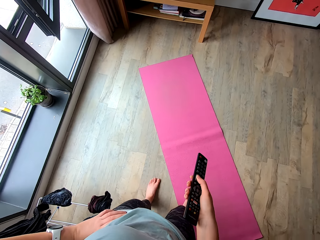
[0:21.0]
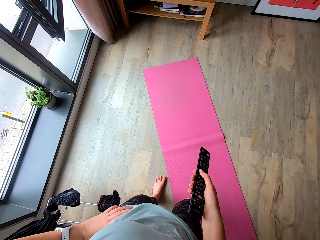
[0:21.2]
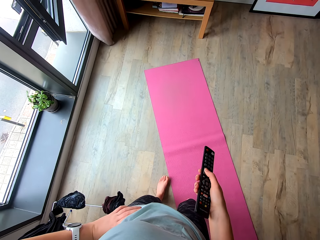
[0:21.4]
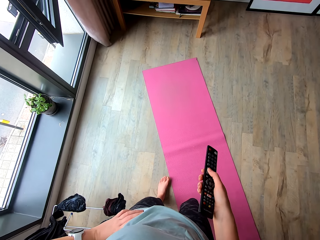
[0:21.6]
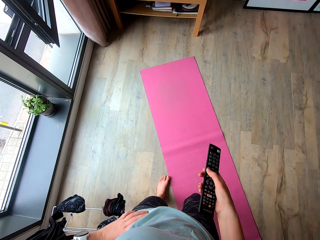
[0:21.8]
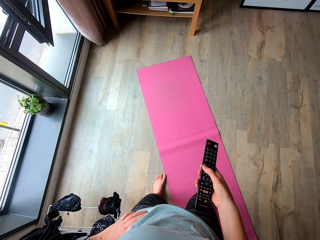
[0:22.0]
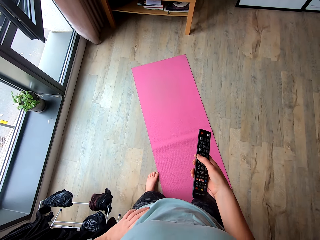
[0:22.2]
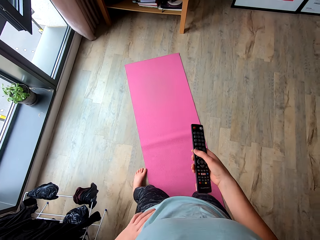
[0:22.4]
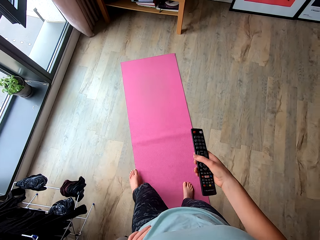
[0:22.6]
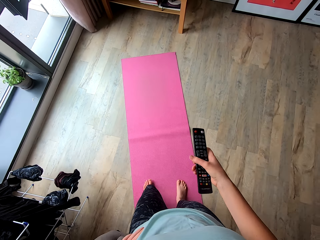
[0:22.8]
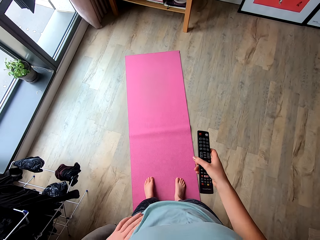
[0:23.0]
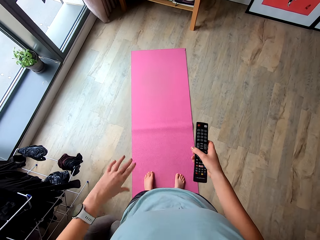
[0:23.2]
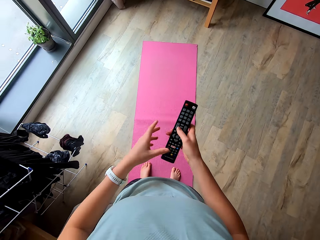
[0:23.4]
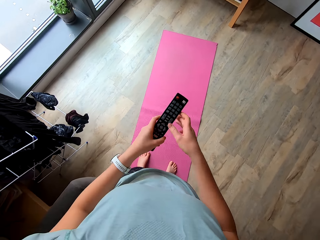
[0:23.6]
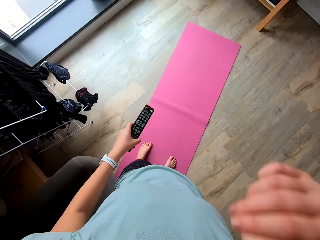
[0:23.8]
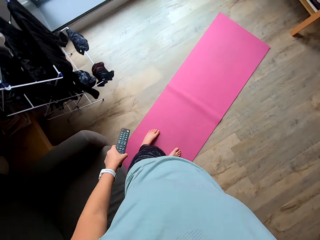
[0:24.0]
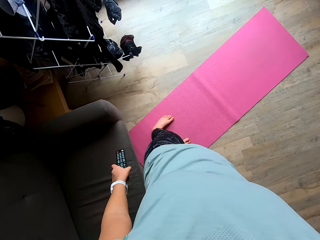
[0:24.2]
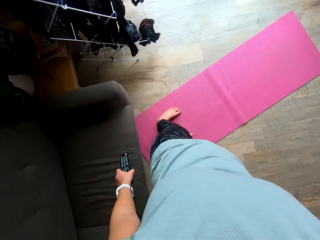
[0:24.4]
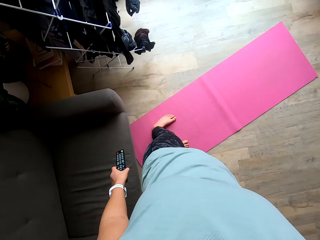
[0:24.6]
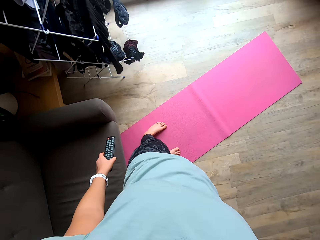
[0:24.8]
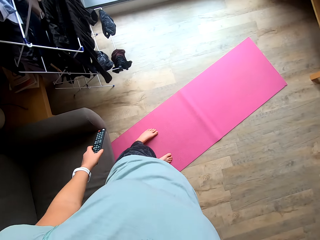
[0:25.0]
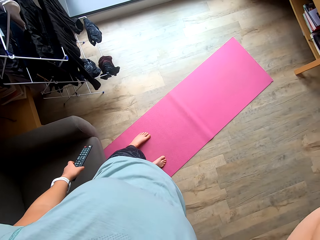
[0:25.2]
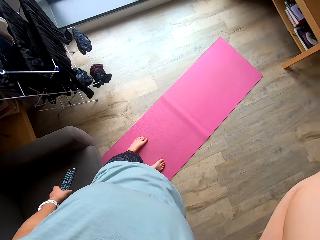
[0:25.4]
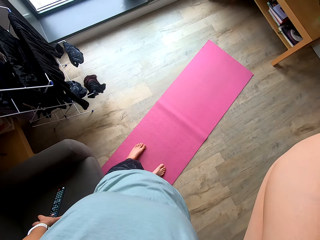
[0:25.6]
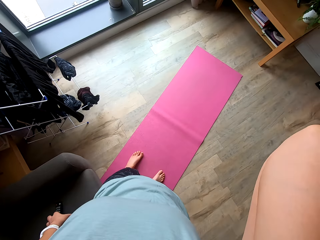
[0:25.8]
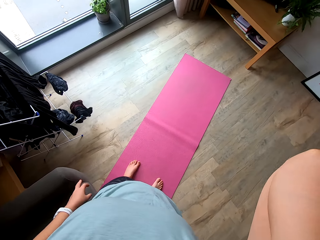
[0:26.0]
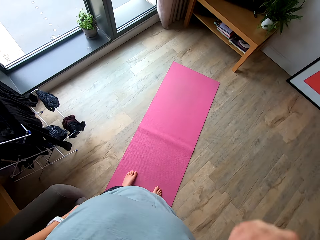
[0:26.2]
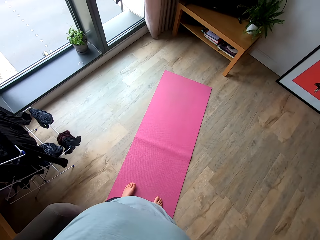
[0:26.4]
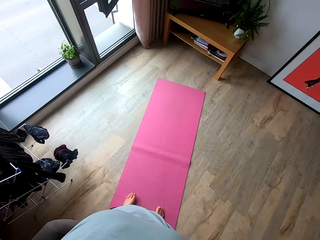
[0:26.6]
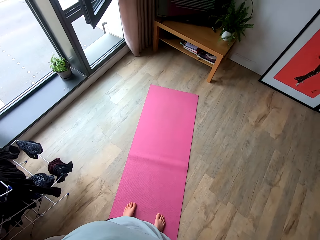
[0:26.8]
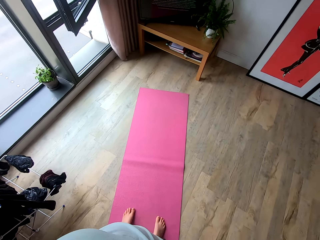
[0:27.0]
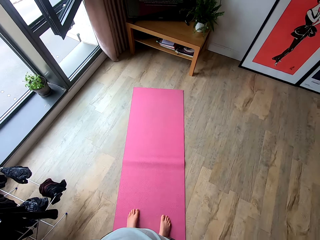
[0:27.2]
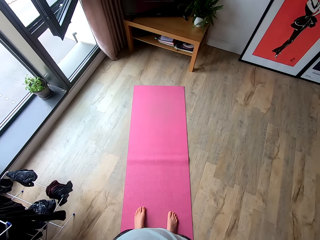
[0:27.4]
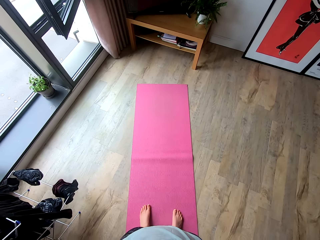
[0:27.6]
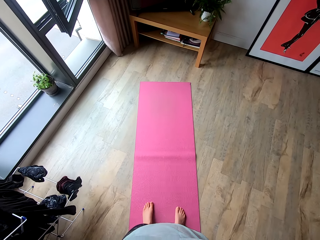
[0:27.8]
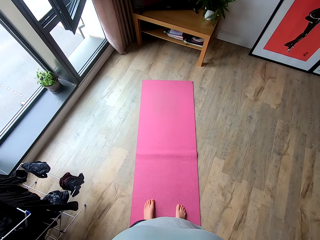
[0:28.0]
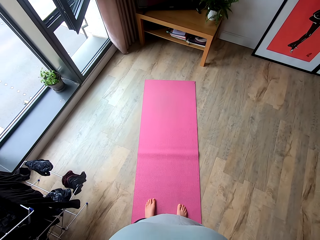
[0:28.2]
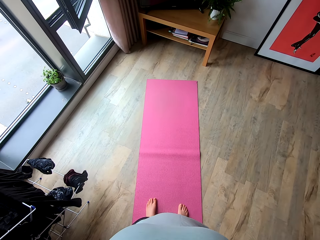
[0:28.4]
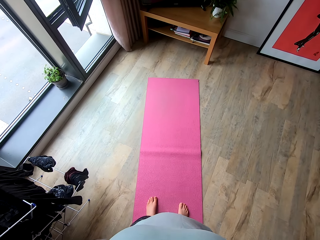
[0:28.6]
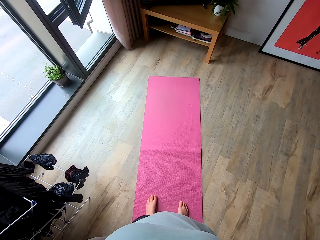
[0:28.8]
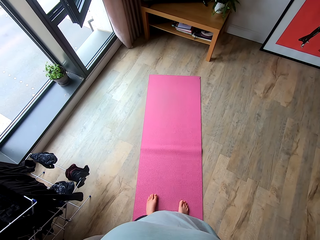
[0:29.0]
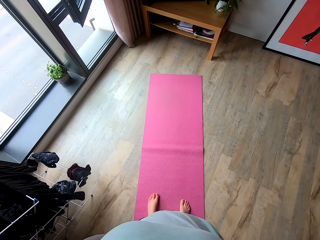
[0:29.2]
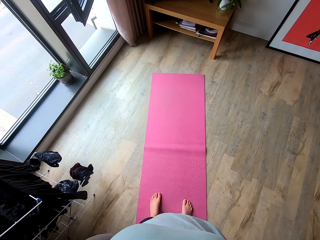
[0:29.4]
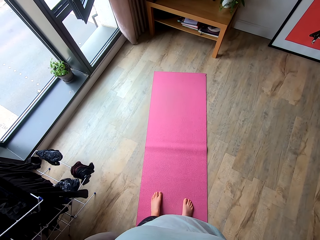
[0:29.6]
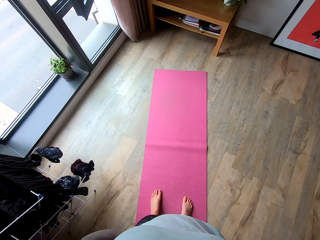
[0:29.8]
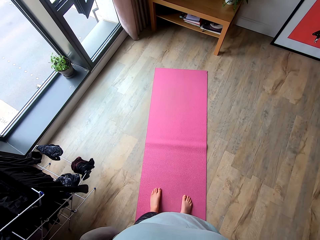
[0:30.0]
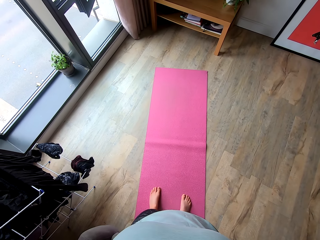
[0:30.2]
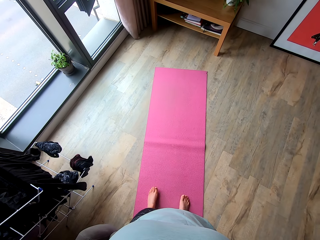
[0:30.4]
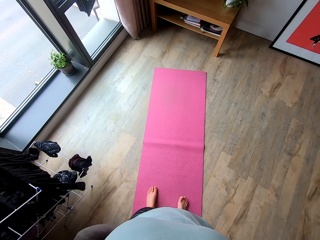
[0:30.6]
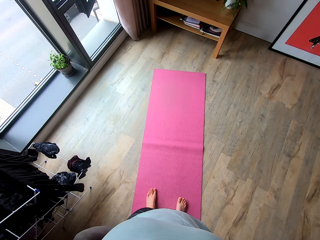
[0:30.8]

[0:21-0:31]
The camera wearer moves backwards. They step on the mat. They take a remote from the right hand. They raise a hand, exchange the remote in the left hand, and touch their head. They drop the remote on the seat. They hold their hands back.

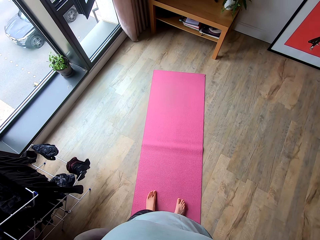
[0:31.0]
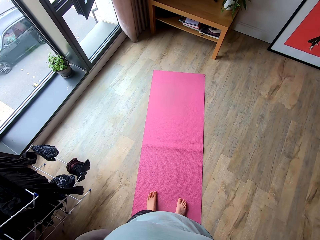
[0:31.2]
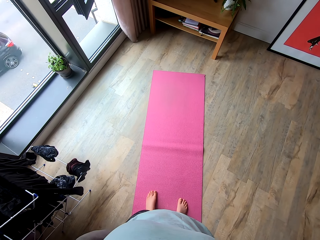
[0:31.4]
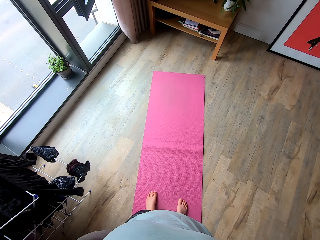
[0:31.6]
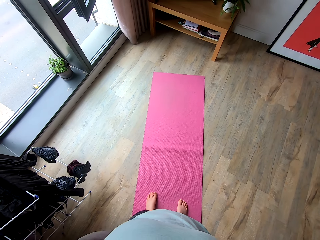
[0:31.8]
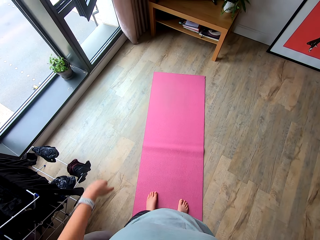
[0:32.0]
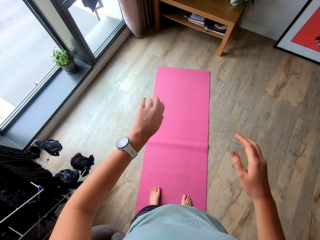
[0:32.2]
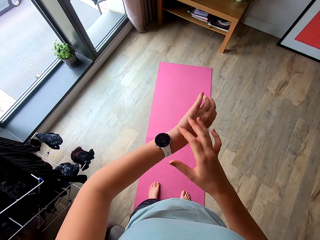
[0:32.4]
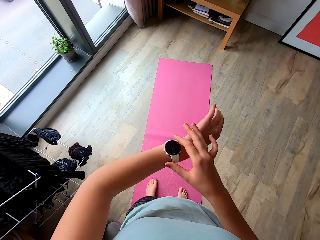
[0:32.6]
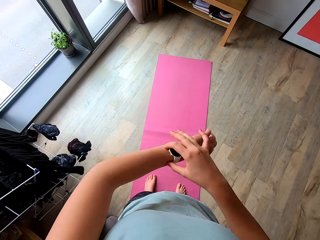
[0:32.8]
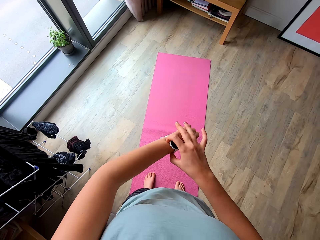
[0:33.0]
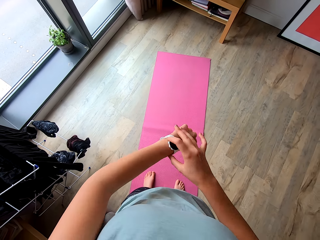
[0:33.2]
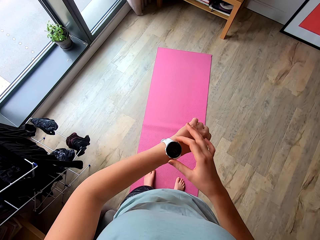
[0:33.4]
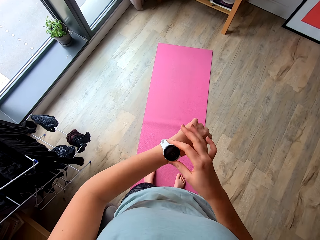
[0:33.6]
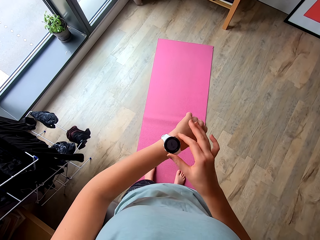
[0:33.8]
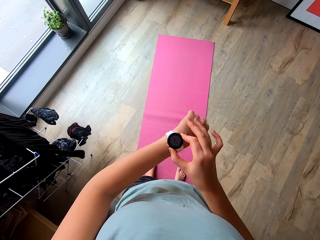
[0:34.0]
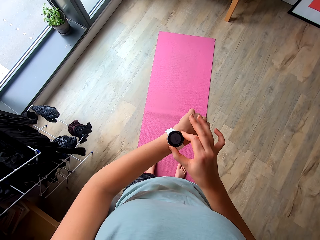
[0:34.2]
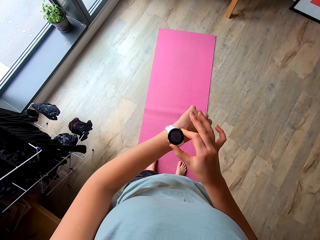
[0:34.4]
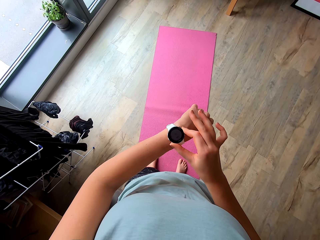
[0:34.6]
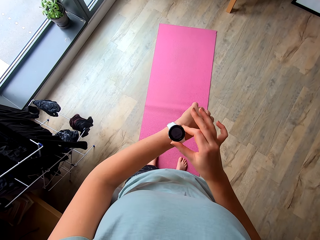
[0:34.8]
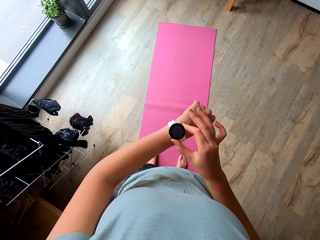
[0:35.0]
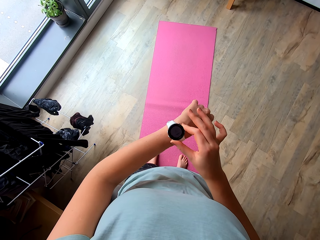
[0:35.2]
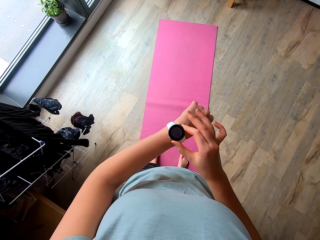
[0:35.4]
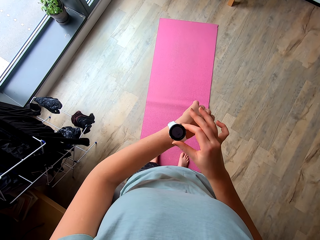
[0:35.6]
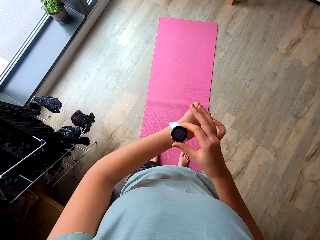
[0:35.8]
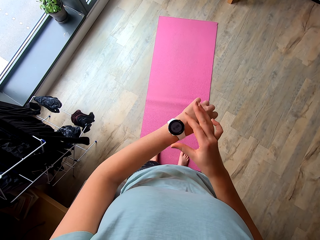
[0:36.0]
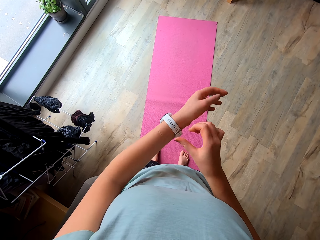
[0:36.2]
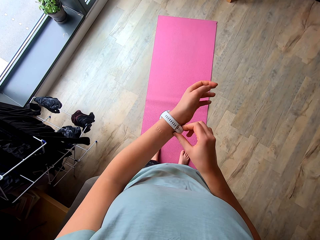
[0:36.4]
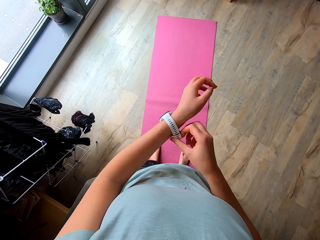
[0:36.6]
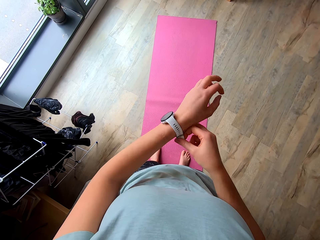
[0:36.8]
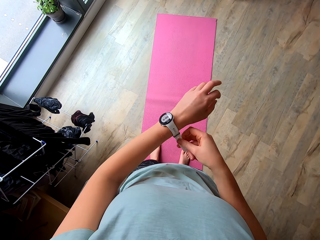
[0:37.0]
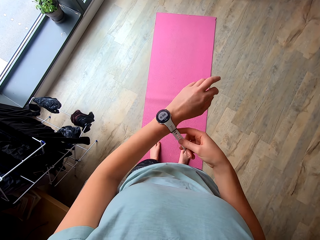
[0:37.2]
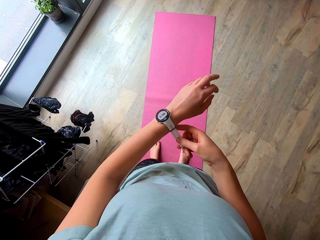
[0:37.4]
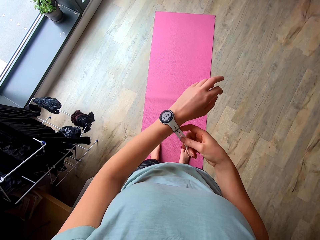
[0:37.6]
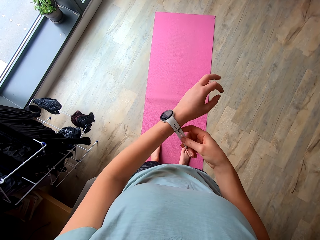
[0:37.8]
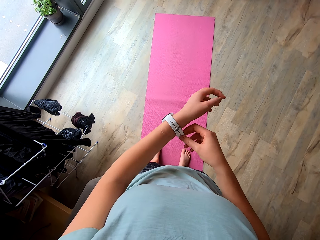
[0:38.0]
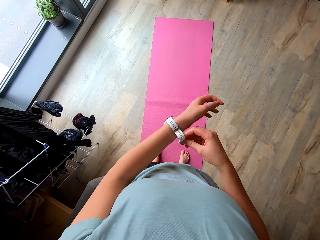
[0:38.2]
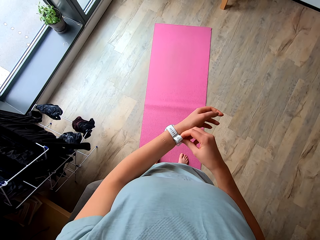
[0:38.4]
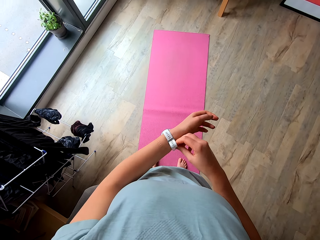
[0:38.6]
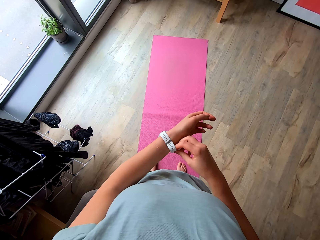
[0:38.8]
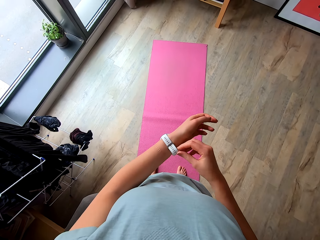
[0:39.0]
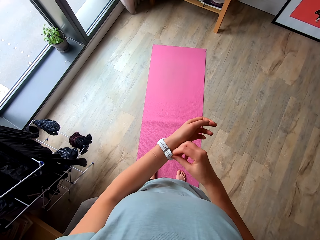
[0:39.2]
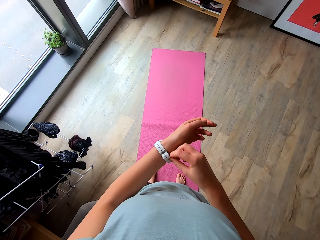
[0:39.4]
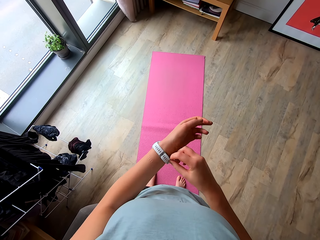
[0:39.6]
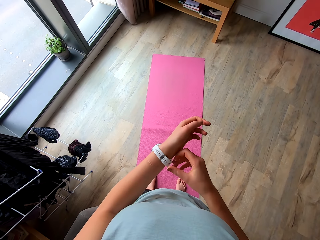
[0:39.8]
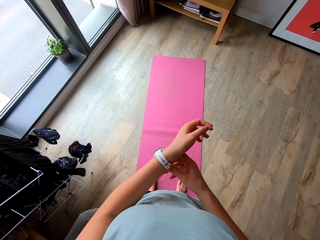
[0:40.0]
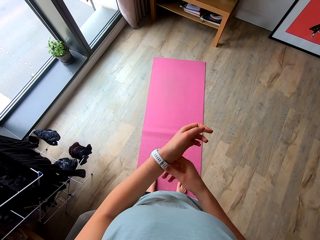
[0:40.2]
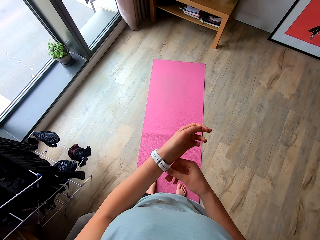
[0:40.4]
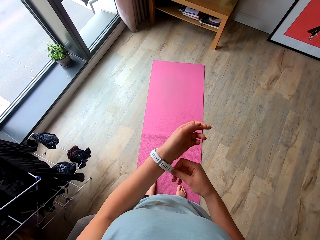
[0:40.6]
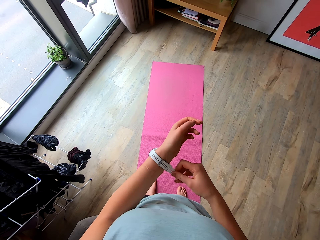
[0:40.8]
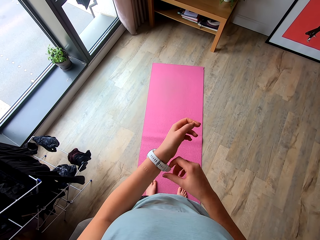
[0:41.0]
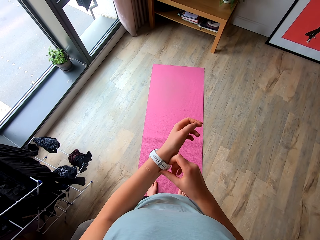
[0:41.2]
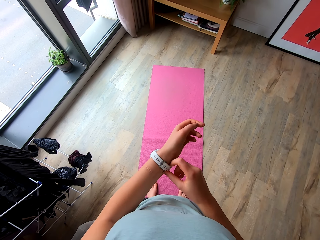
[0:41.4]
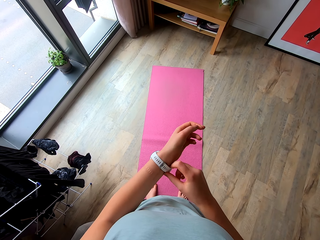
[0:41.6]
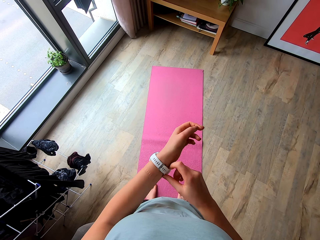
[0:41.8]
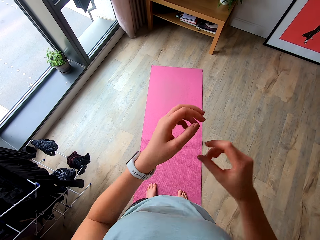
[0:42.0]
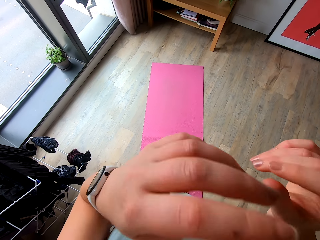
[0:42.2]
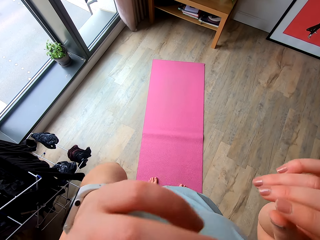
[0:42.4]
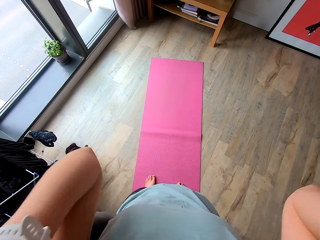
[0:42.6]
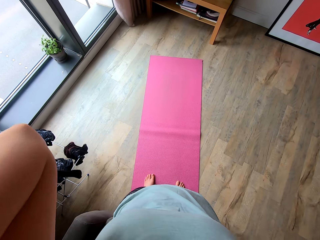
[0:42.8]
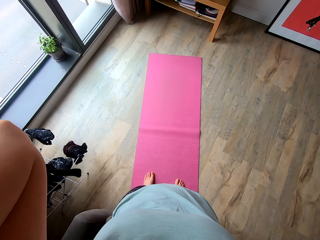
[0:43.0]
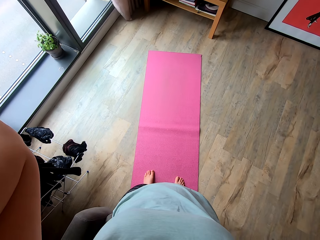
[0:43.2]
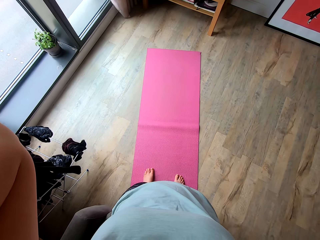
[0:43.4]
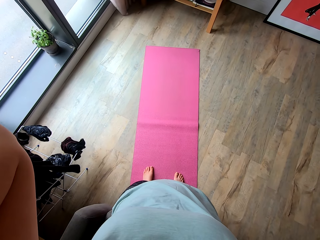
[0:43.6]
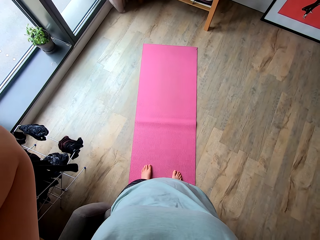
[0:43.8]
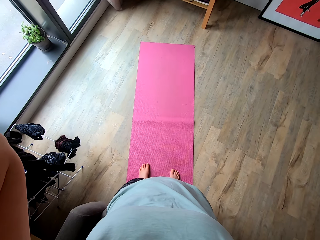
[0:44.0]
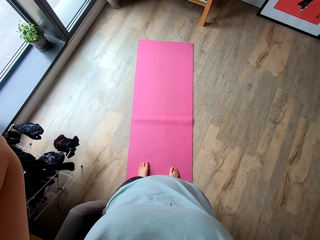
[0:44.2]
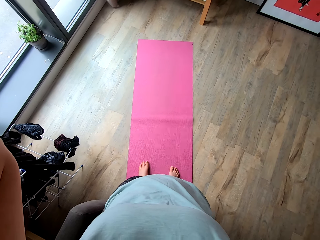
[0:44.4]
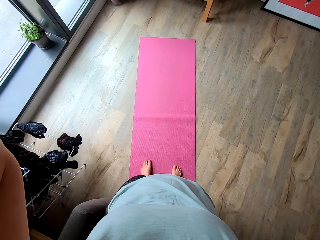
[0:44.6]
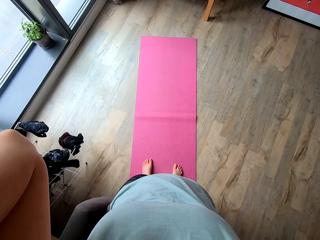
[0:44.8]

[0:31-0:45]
The camera wearer moves a leg. She looks at the wrist watch. She operates the wrist watch on the left hand. She adjusts the wrist watch. She tightens the wrist watch. She lifts a hand and touches her head.
